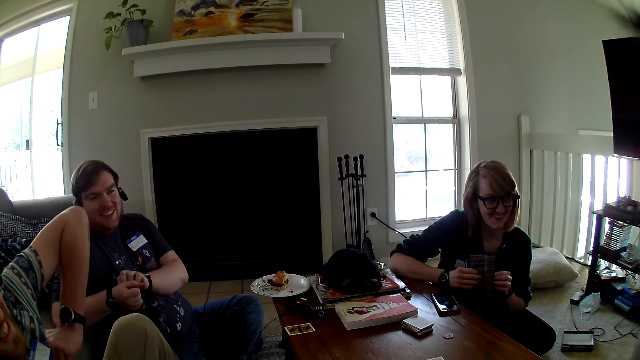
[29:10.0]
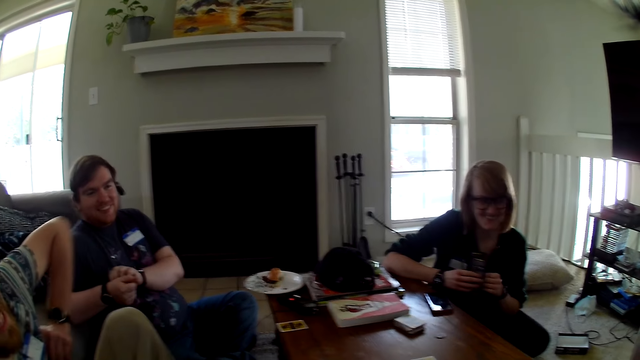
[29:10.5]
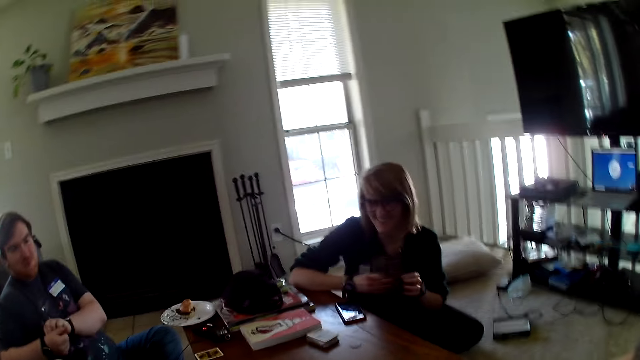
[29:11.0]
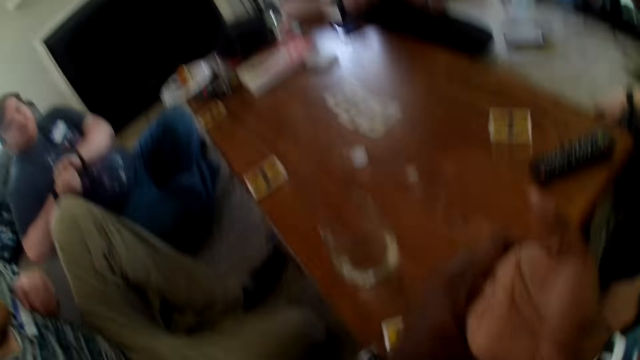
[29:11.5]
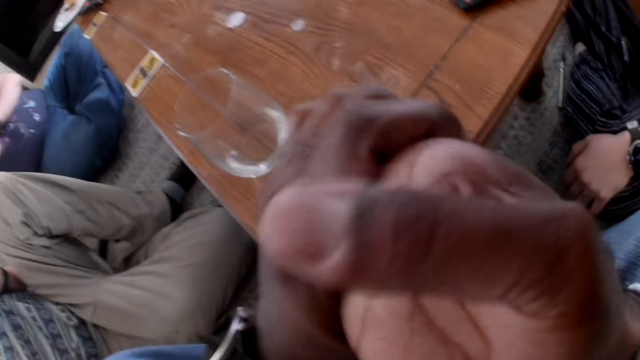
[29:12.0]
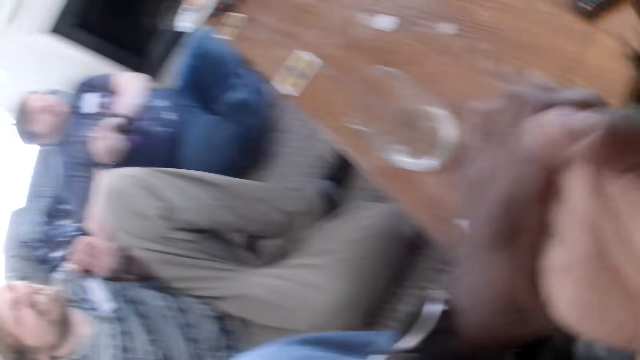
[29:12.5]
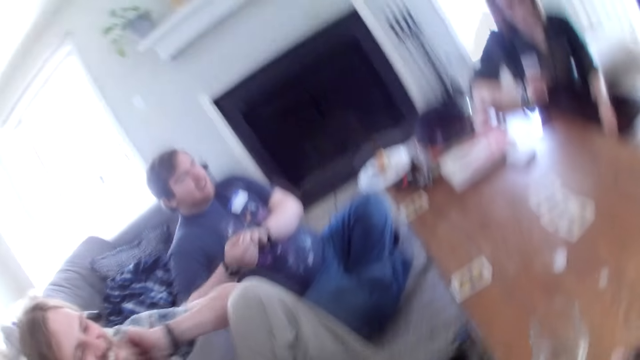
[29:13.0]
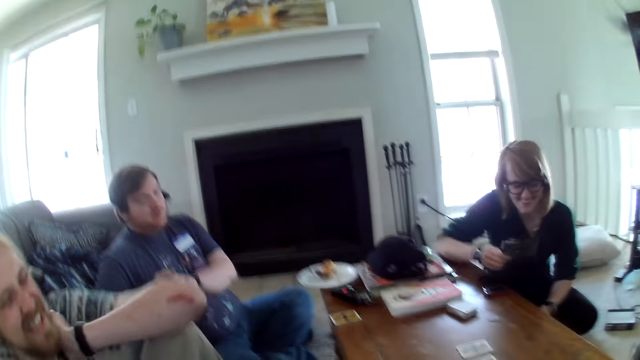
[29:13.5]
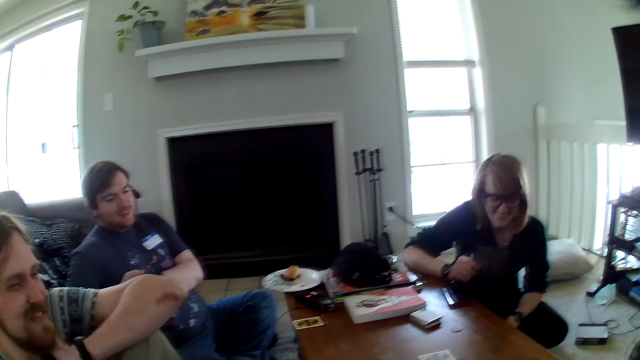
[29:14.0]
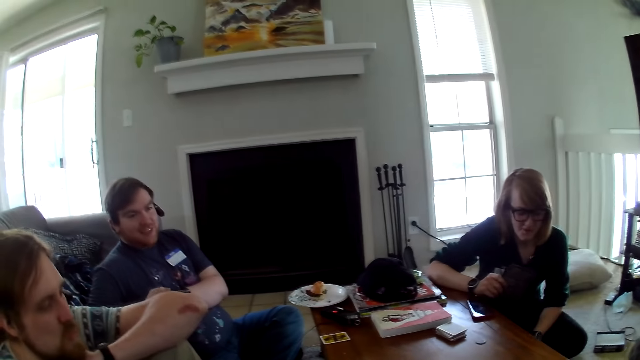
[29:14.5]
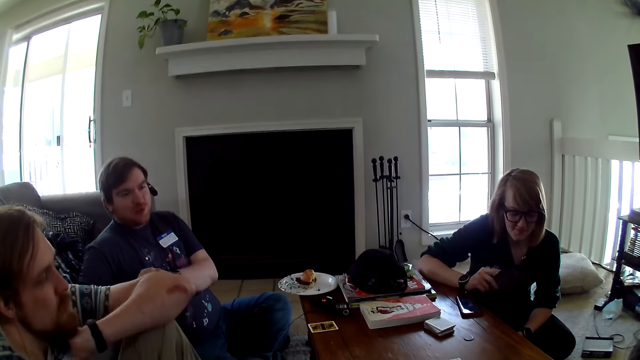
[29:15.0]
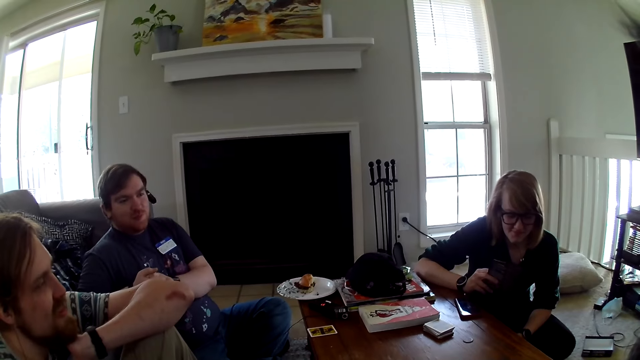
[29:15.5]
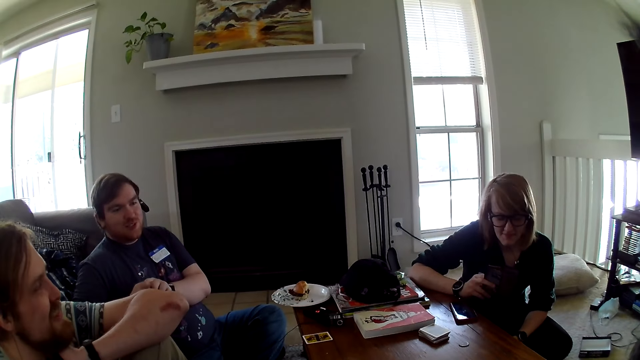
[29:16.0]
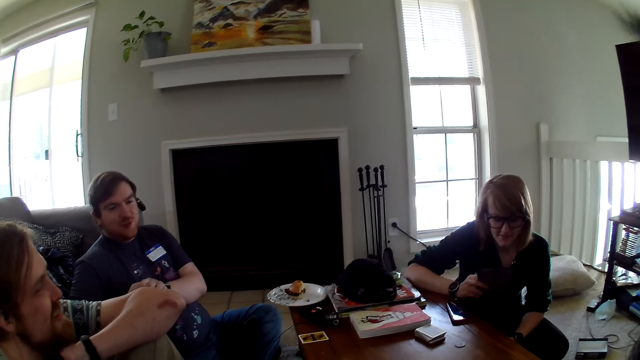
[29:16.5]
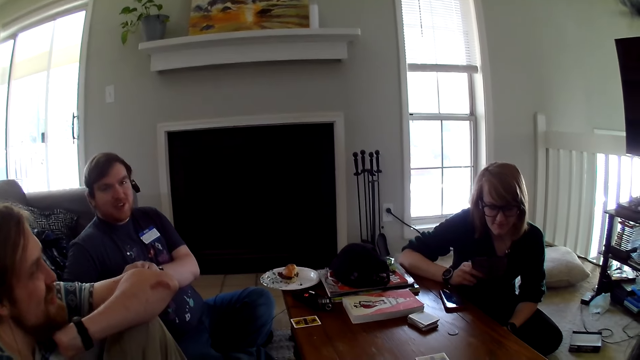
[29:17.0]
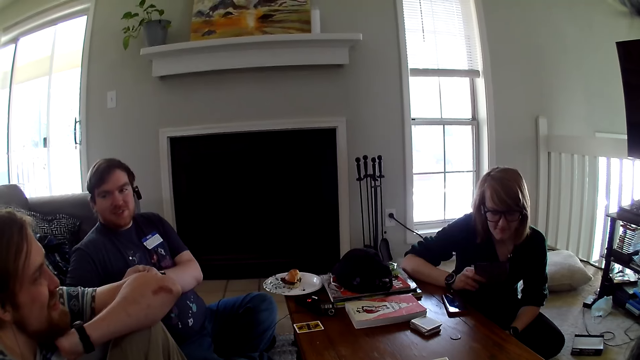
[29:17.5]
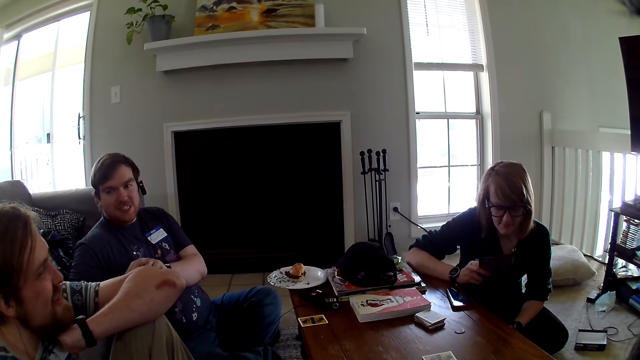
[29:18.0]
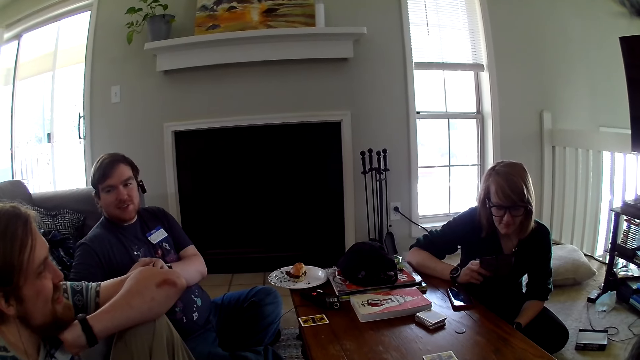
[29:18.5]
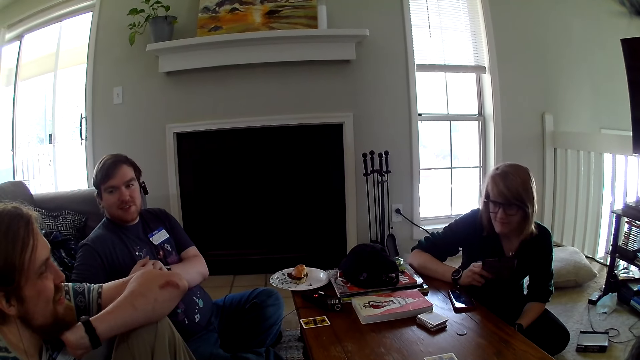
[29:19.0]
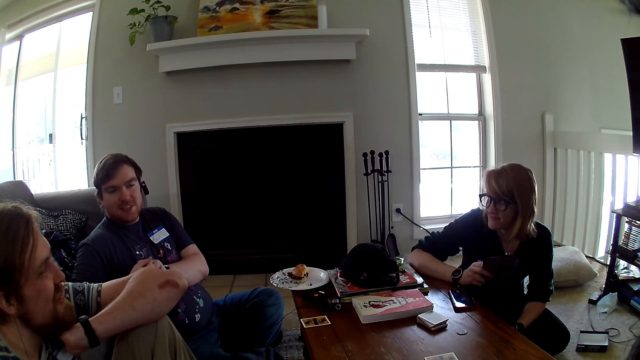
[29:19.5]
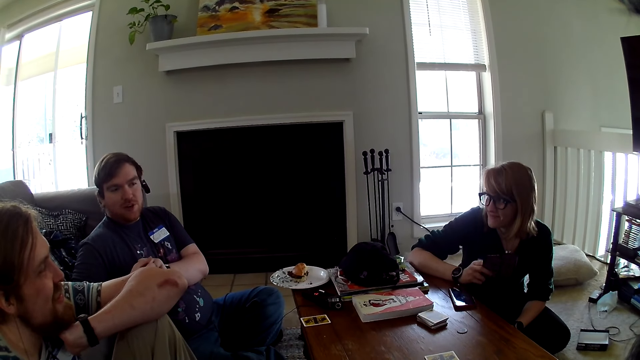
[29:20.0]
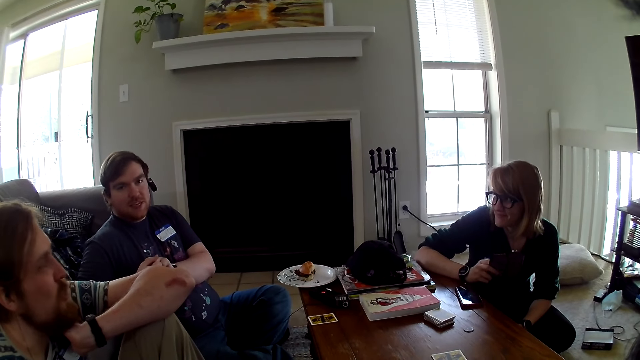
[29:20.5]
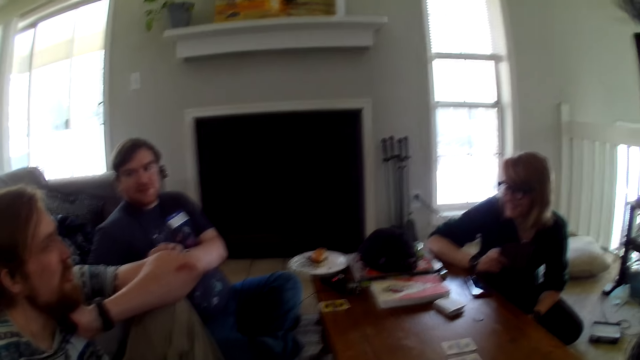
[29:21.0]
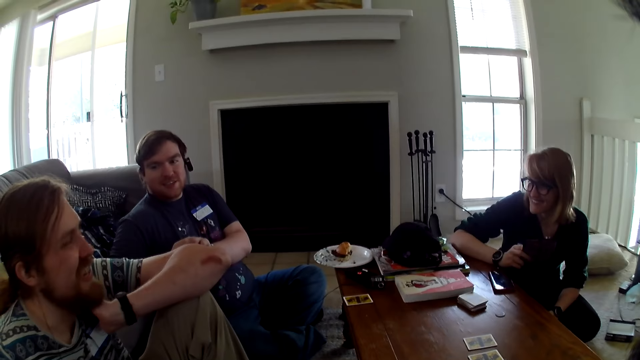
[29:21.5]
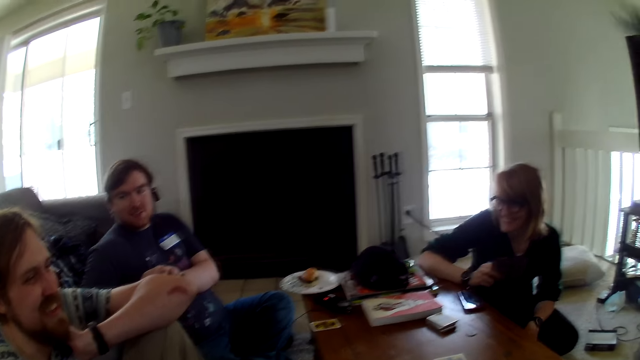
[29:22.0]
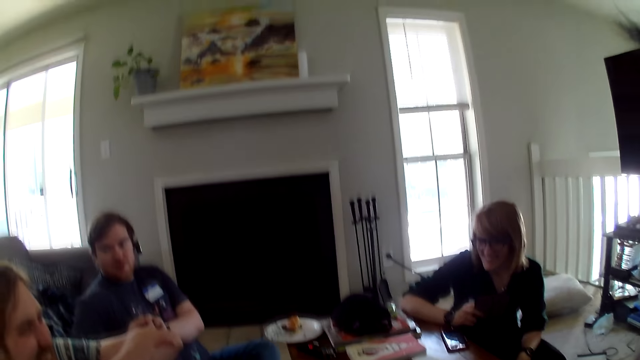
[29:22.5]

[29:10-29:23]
The camera wearer moves the hand. A man talks with another man. A woman operates the phone.

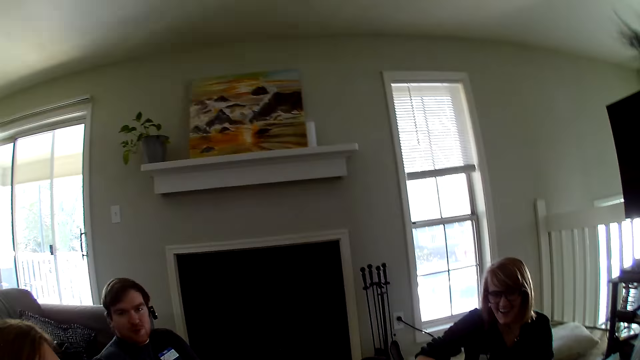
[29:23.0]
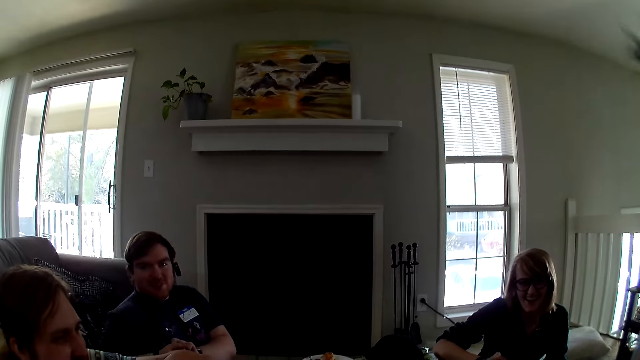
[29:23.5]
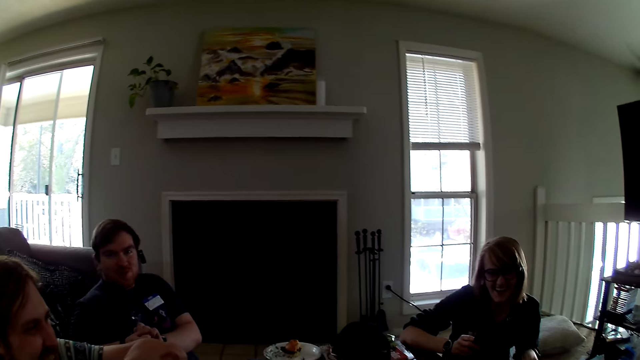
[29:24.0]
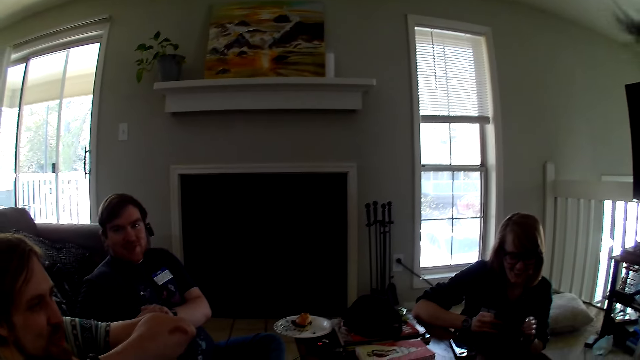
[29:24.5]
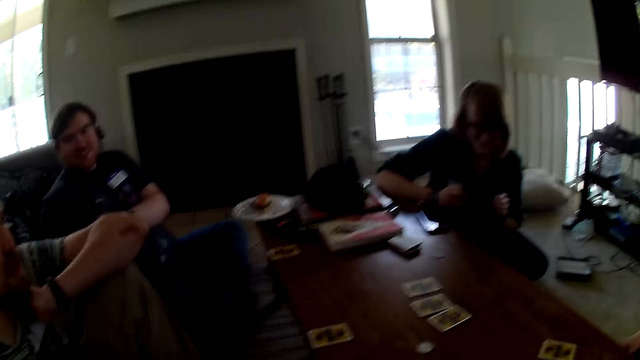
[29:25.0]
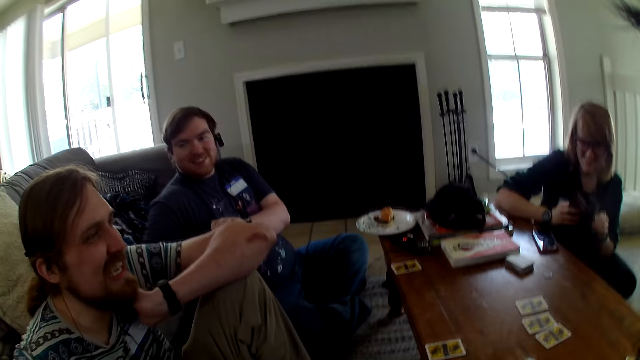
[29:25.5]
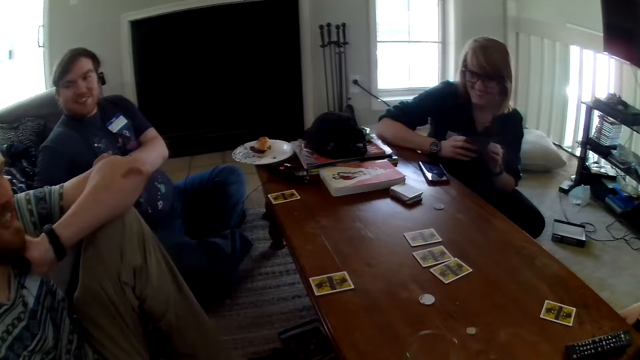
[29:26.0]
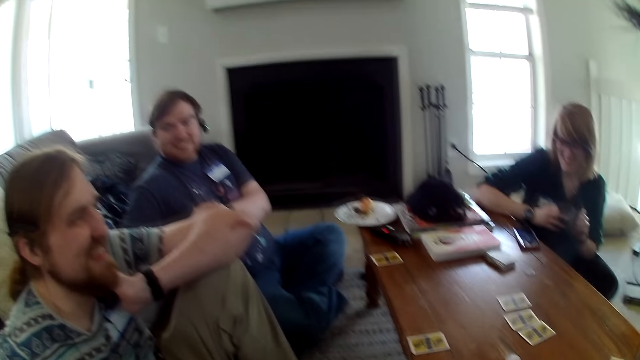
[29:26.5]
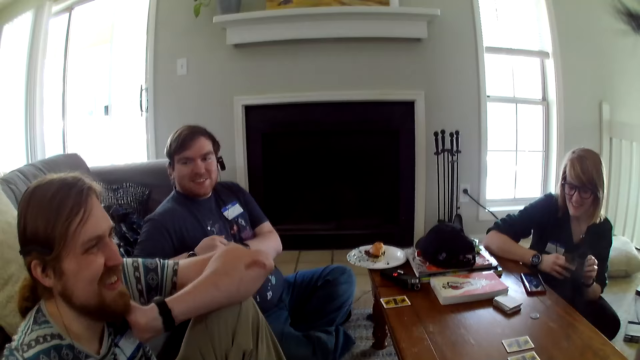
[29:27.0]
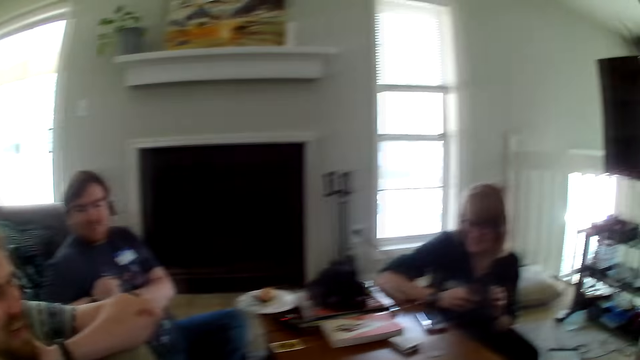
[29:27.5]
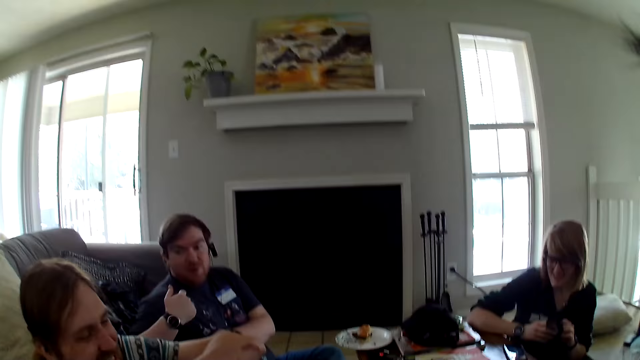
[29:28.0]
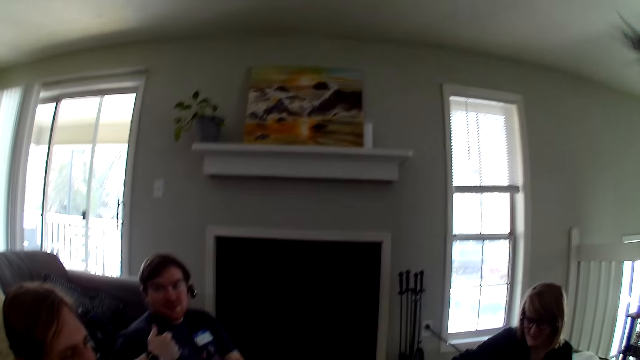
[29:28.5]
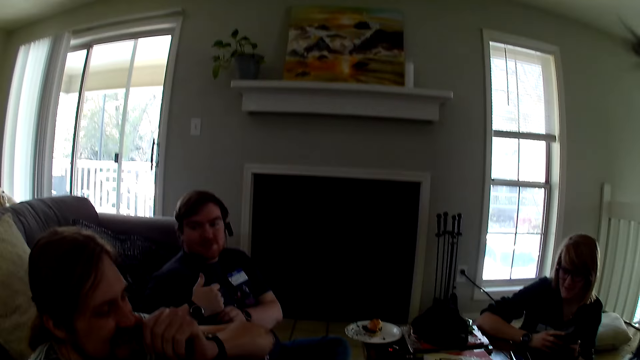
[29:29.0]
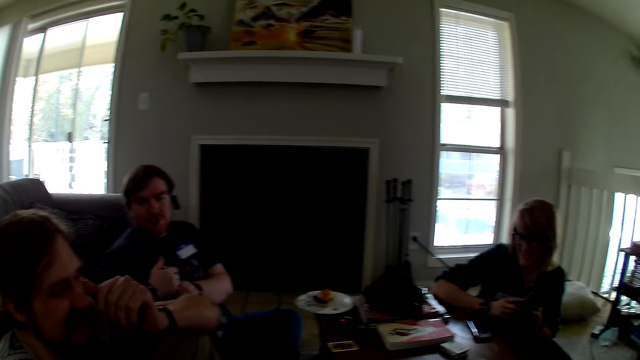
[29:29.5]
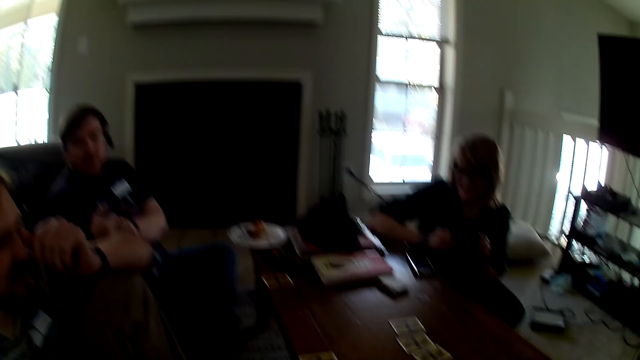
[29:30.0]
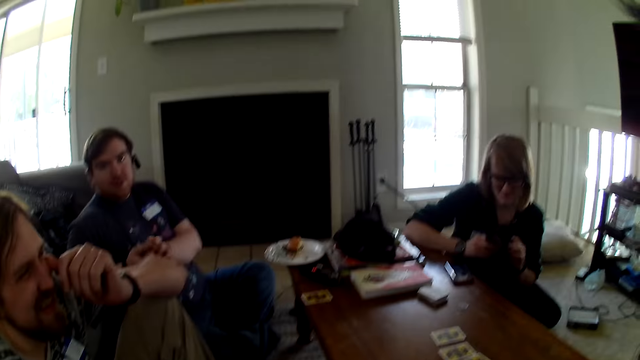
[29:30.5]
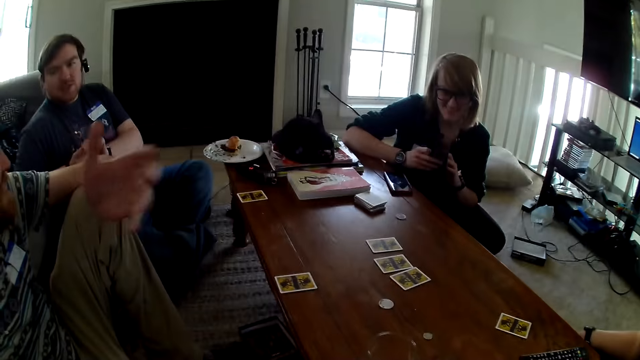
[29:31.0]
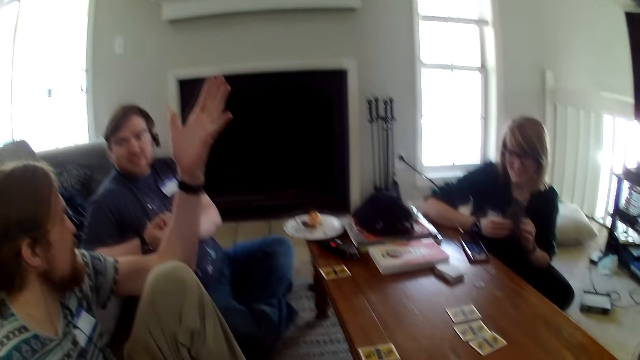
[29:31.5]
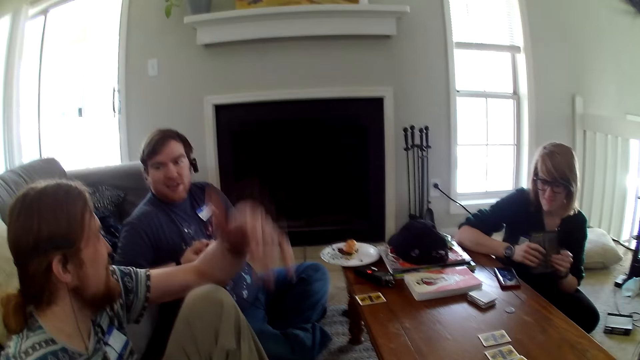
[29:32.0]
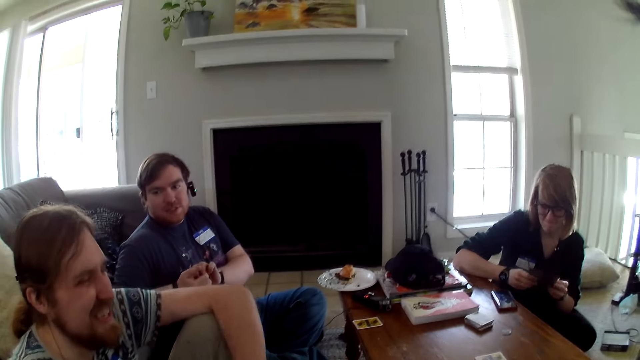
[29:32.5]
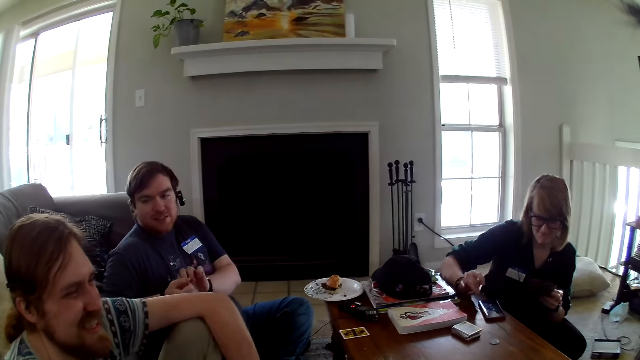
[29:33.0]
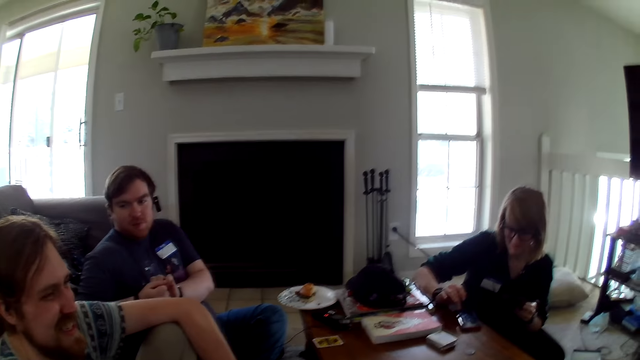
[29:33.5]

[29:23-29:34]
A man moves the hand.
